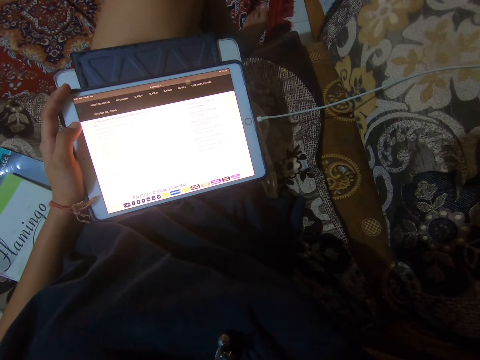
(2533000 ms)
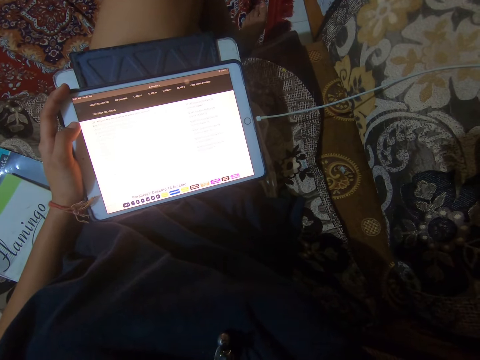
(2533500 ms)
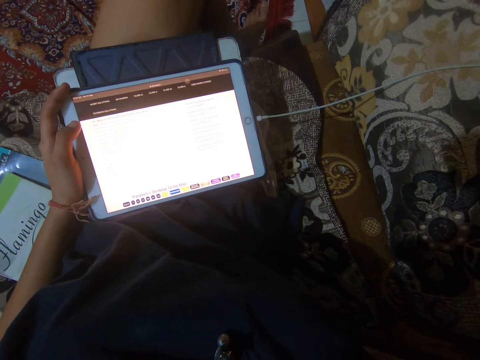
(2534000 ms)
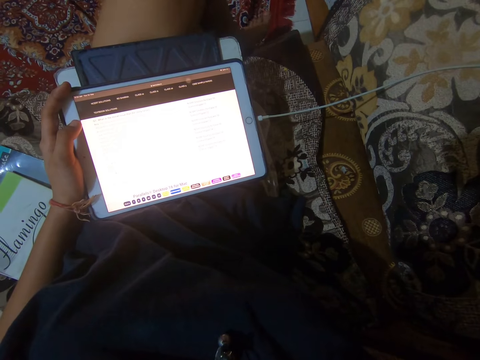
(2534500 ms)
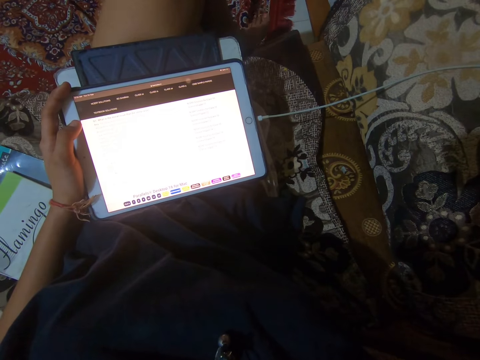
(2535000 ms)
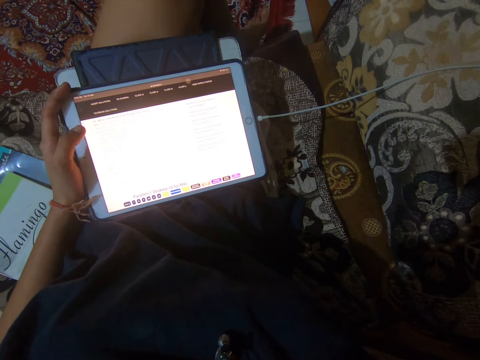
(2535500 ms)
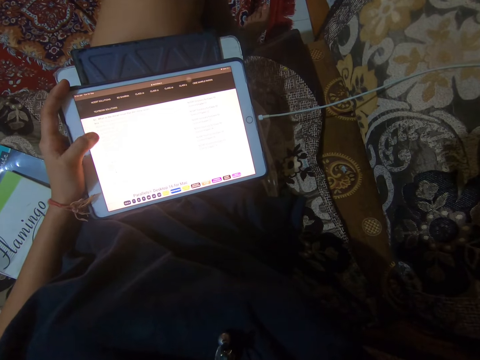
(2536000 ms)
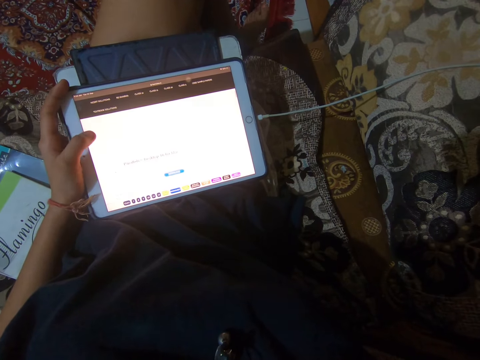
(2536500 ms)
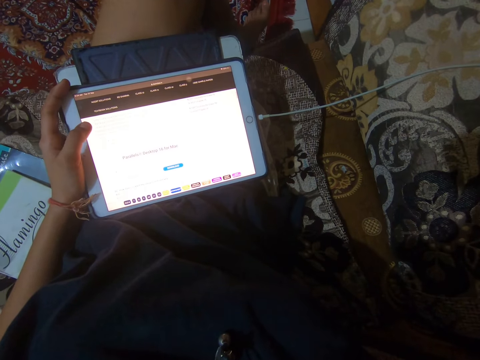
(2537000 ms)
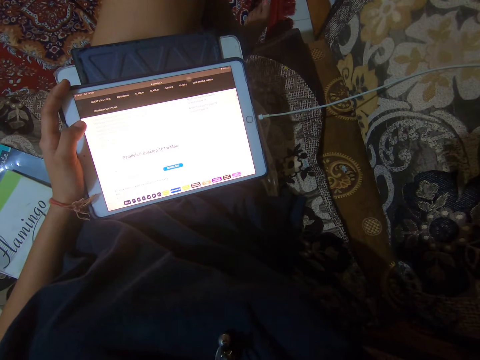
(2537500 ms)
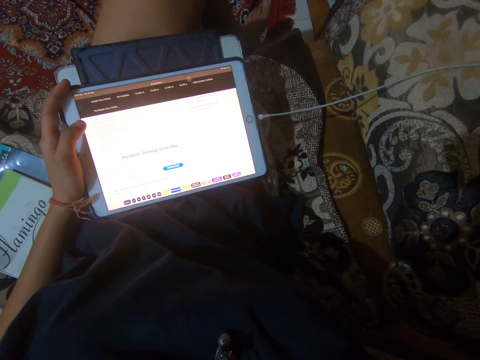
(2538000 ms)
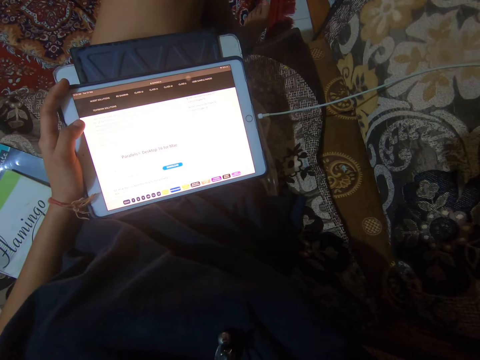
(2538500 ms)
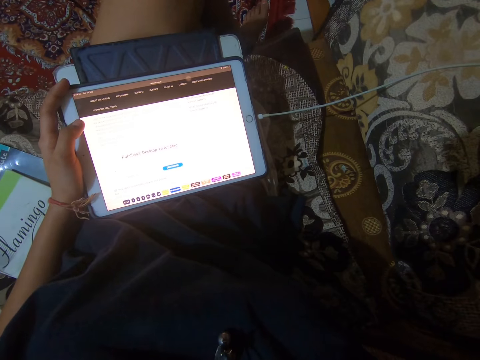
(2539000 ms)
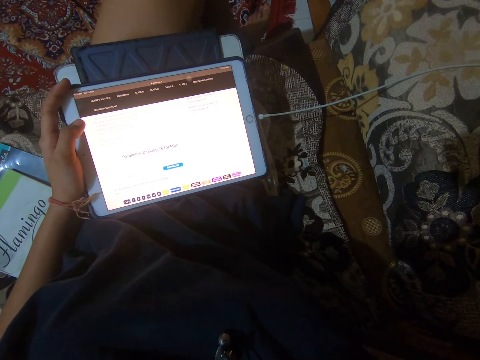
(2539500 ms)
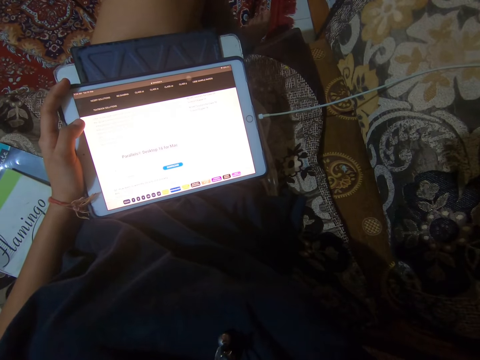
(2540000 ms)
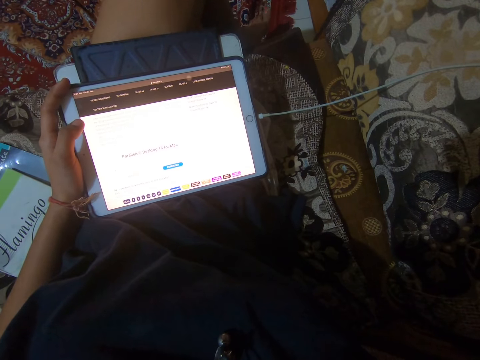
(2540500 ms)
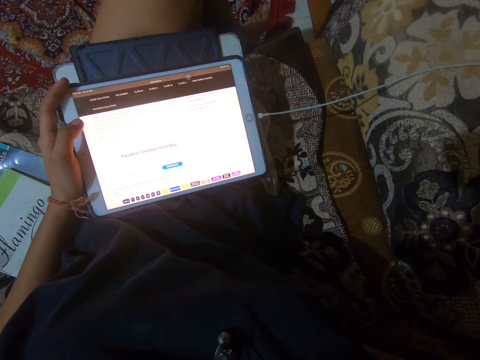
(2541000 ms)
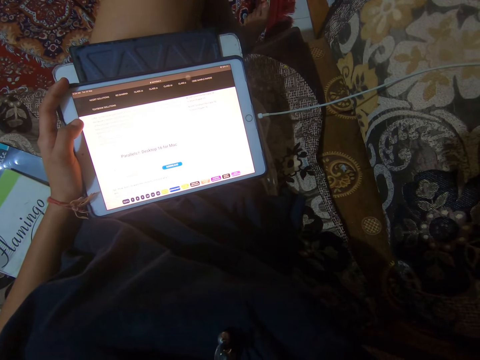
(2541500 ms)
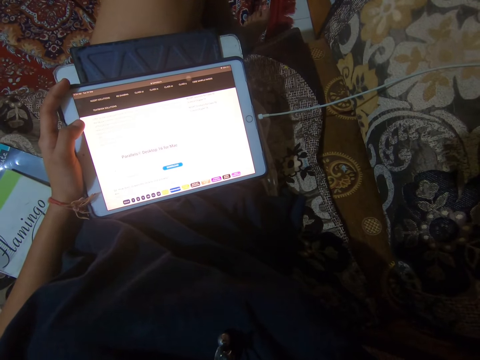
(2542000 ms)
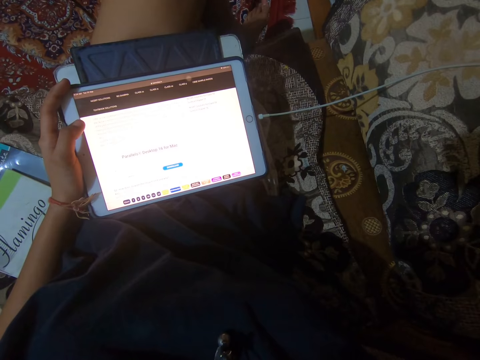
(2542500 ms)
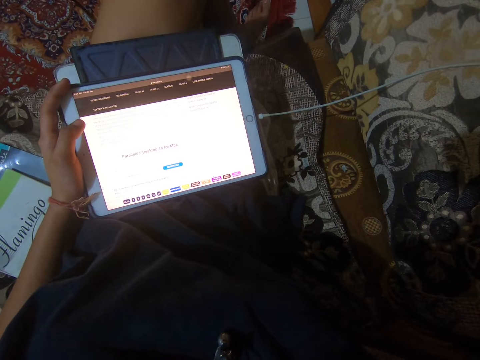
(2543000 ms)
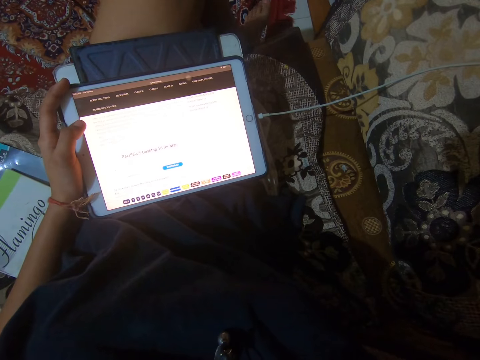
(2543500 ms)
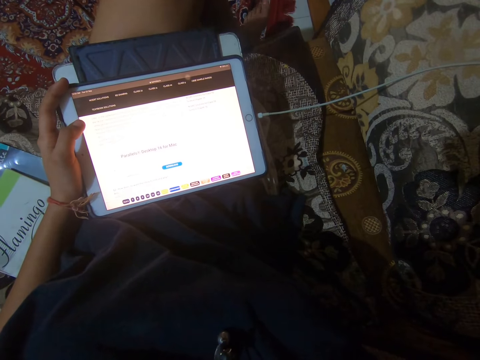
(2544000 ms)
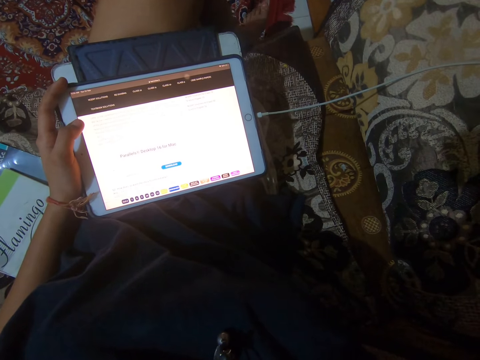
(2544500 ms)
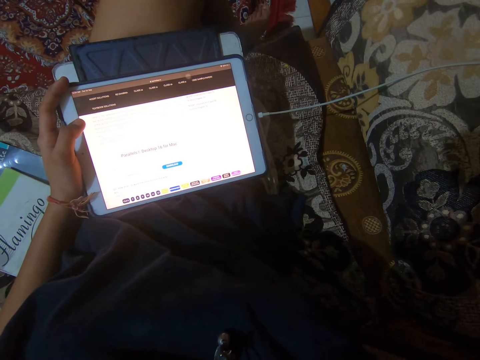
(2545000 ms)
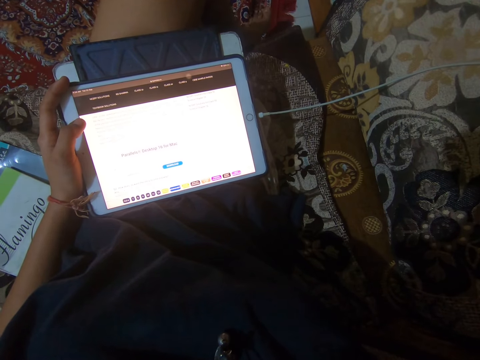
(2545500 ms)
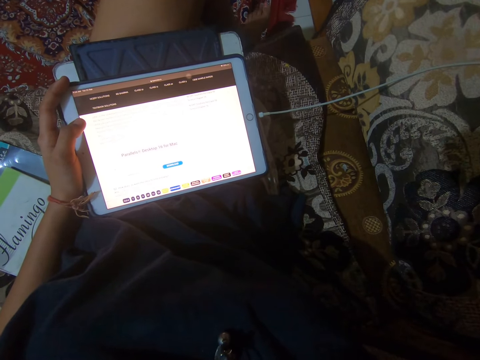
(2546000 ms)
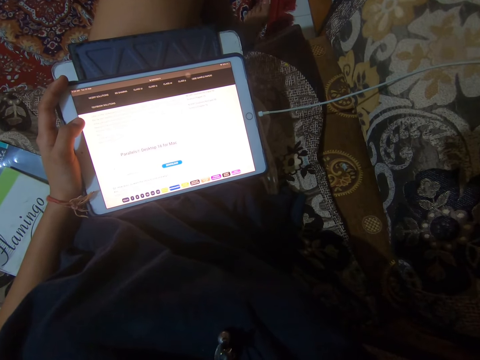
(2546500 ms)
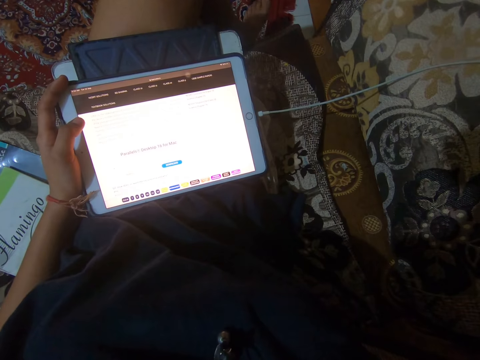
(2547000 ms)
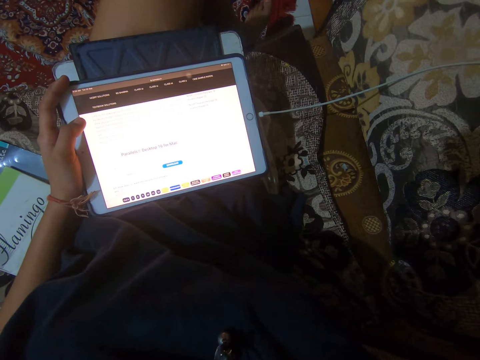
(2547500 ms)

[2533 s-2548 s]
The camera wearer scrolls through the iPad with her left thumb. She dials the tablet and looks at the tablet.

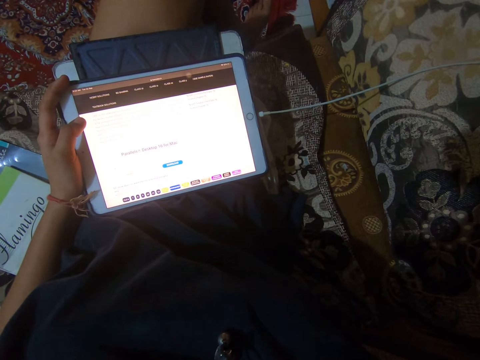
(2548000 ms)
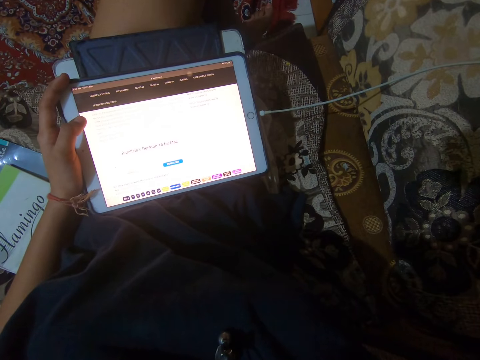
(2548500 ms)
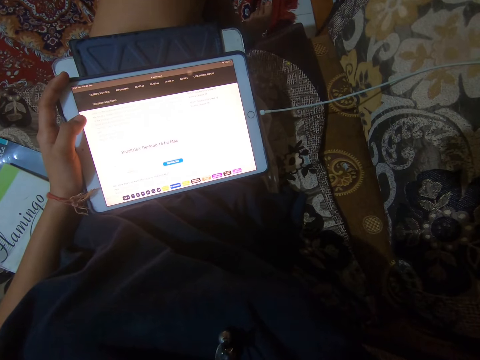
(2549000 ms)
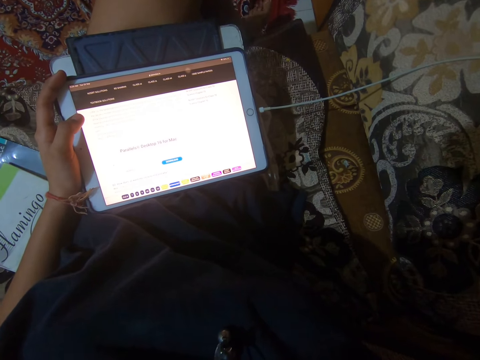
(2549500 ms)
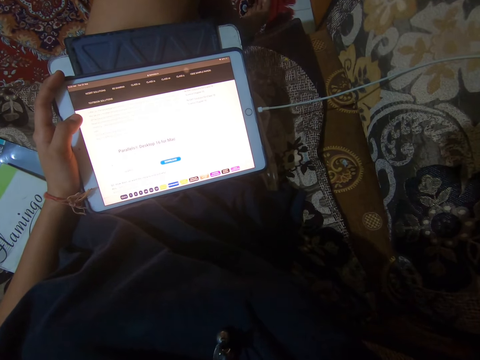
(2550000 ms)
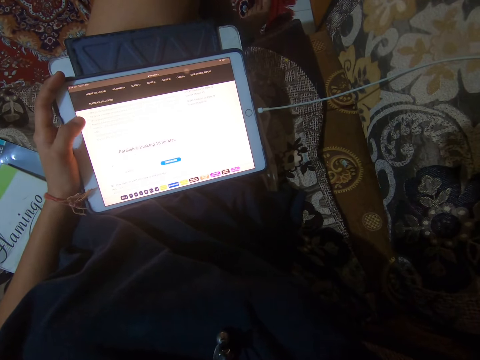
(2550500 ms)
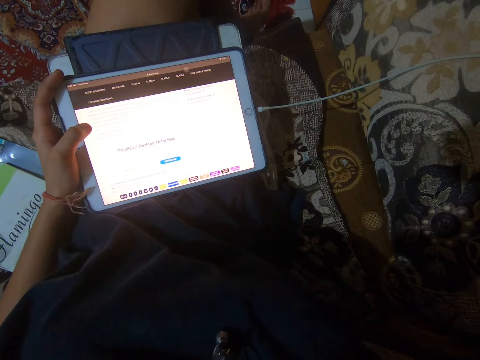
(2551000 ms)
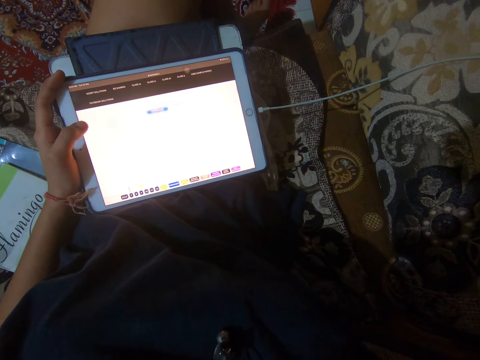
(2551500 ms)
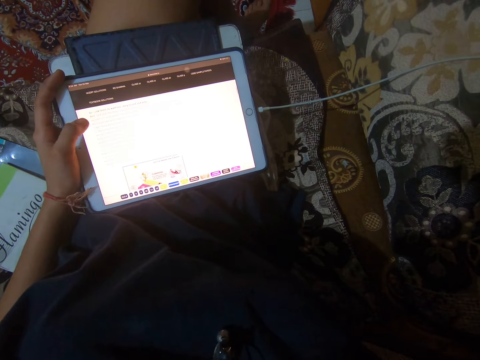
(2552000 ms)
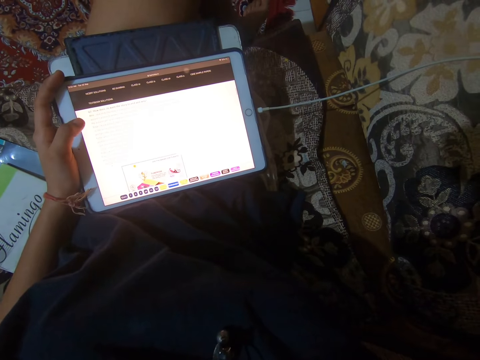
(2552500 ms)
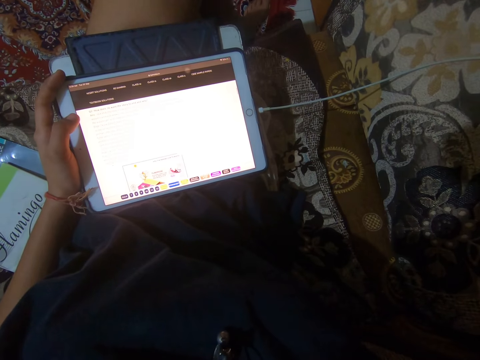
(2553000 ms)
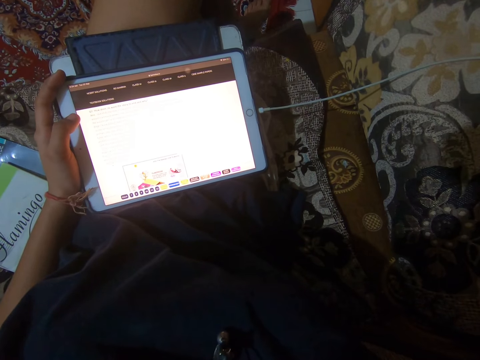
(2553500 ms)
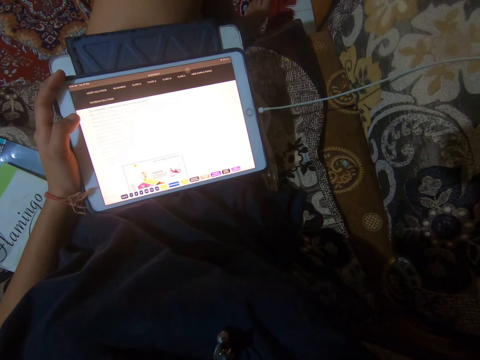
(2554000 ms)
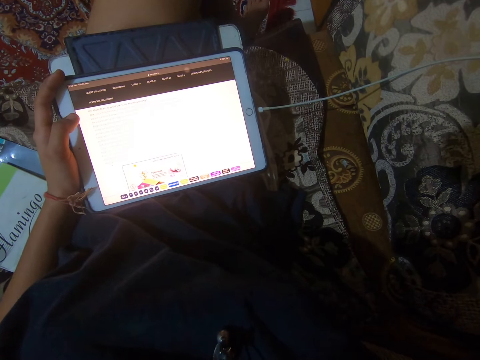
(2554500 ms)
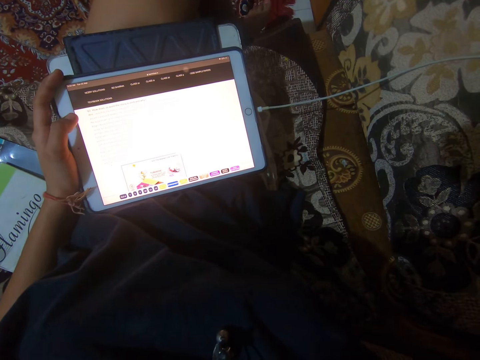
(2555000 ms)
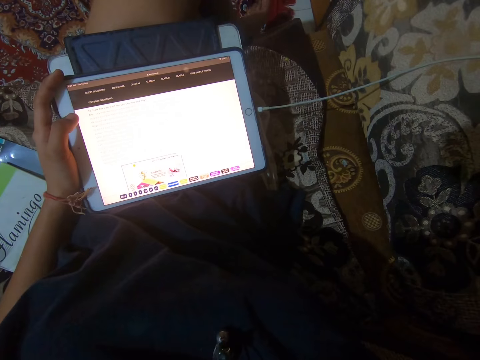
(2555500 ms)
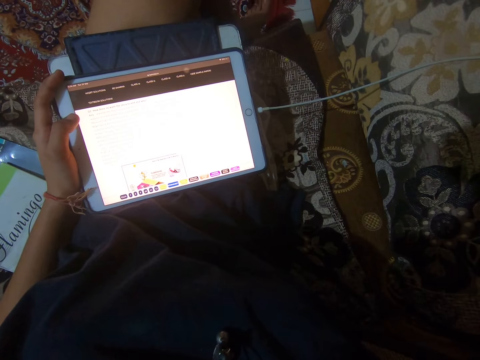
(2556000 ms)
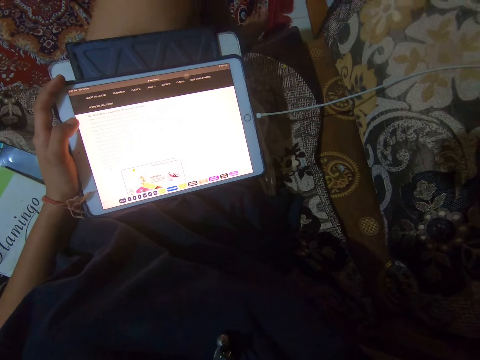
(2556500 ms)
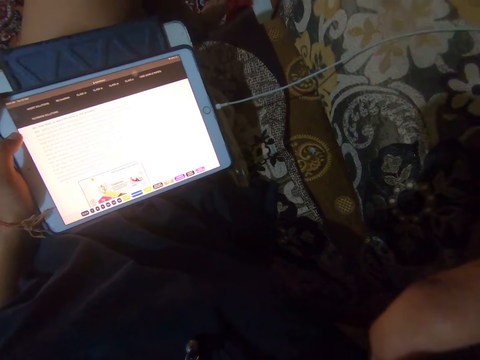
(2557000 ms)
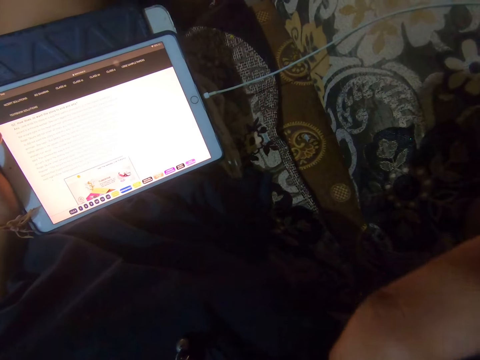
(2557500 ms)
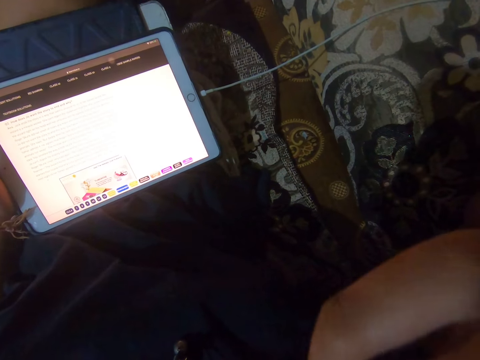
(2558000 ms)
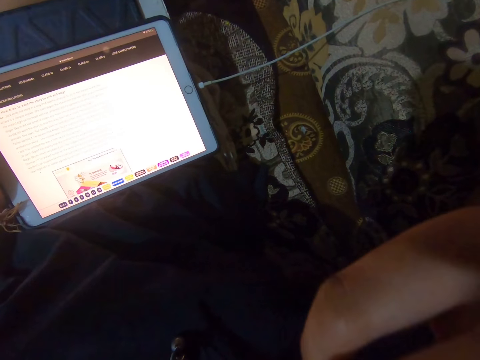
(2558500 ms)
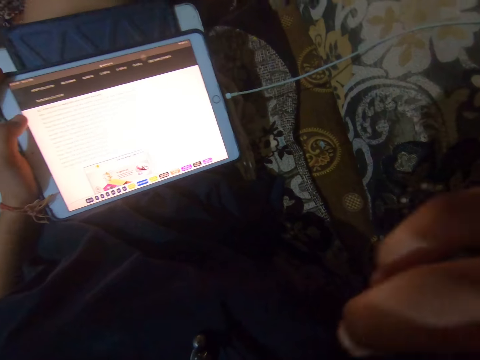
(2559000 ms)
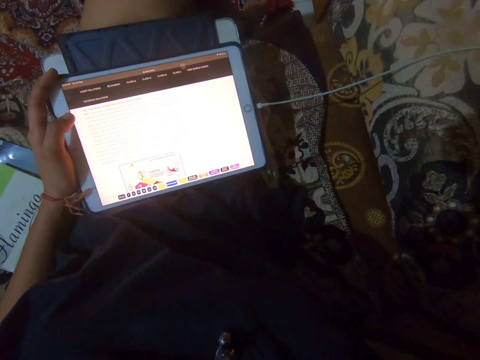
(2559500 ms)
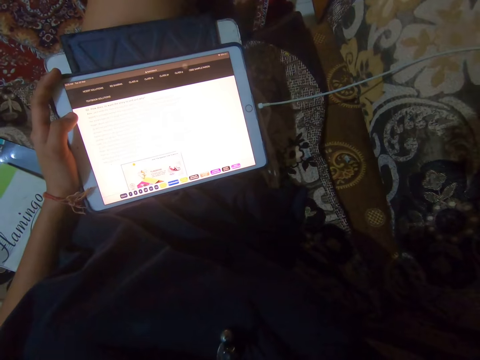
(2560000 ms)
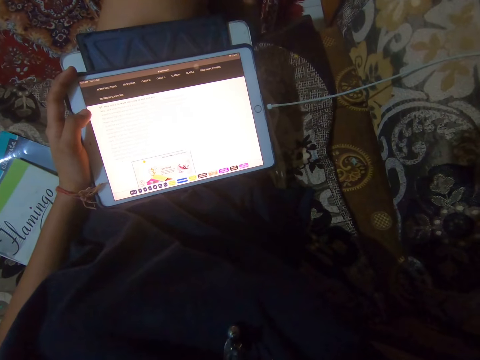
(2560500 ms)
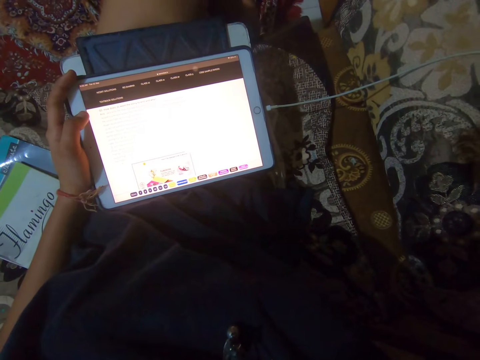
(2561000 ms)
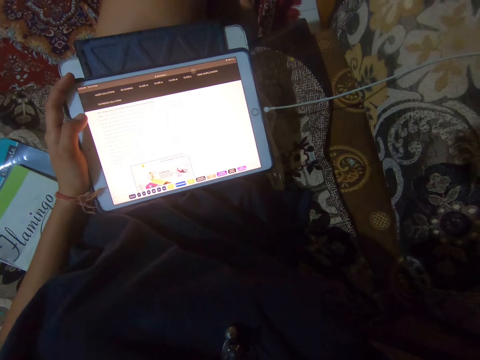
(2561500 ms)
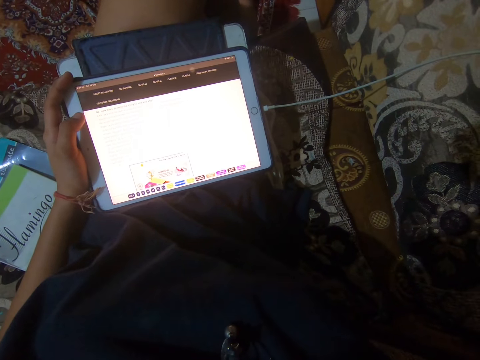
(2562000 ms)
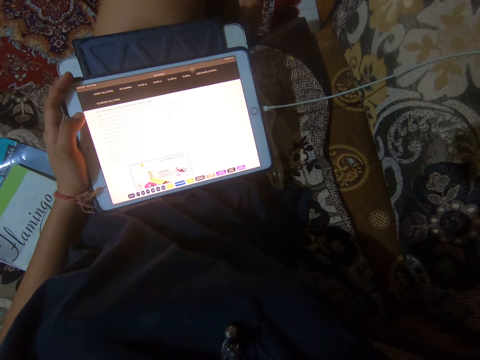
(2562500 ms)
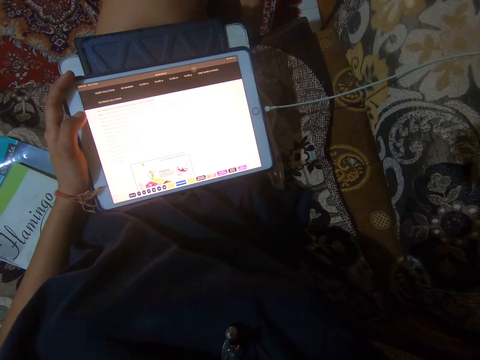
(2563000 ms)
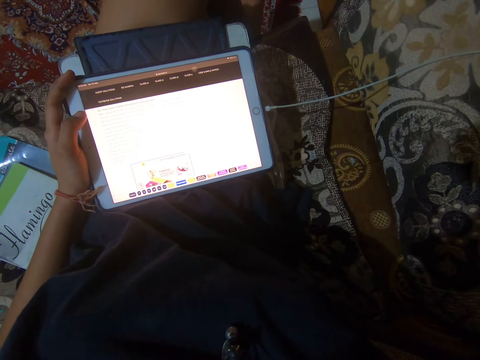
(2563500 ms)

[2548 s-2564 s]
The camera wearer dials the tablet. They look at the tablet. They lift the hand. They look at the tablet.
